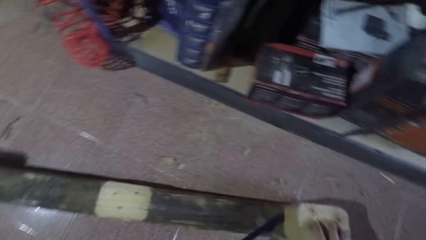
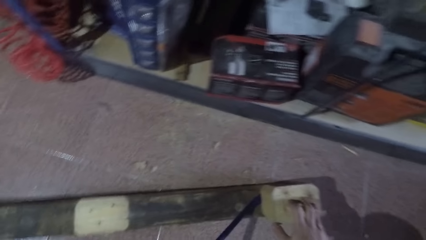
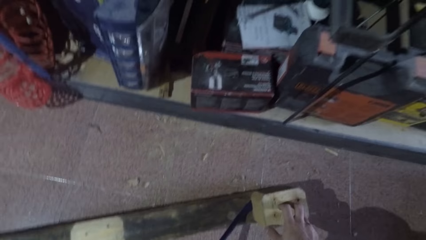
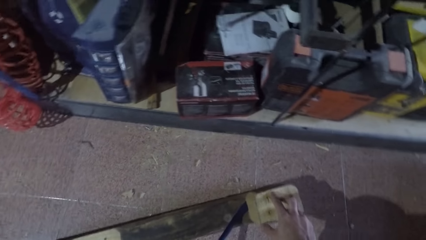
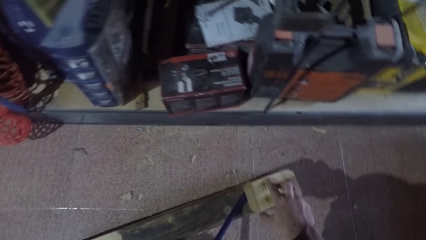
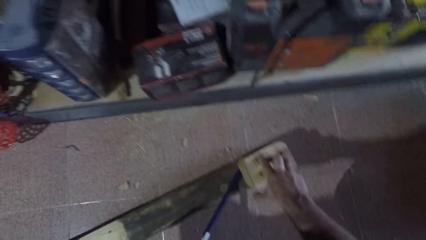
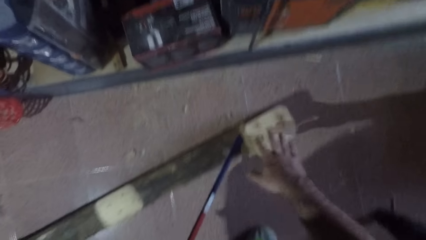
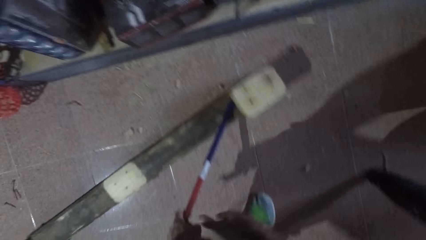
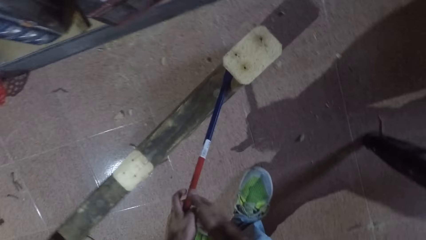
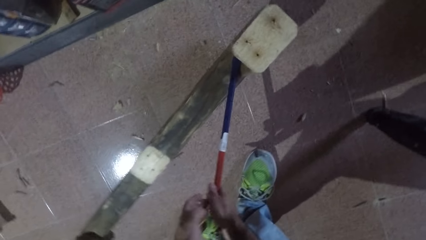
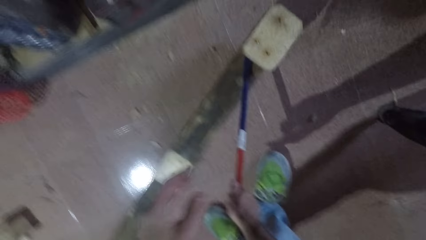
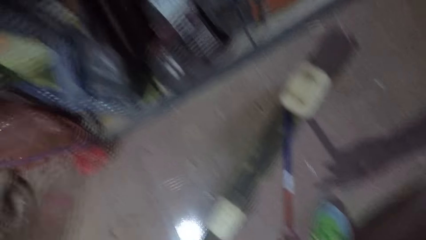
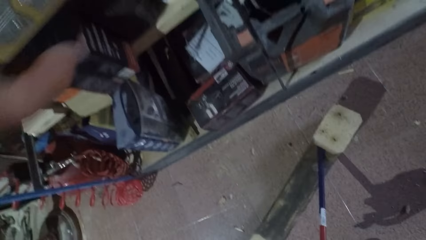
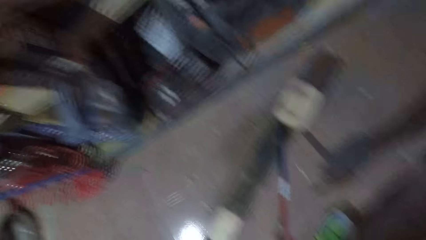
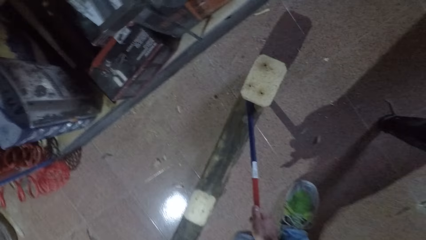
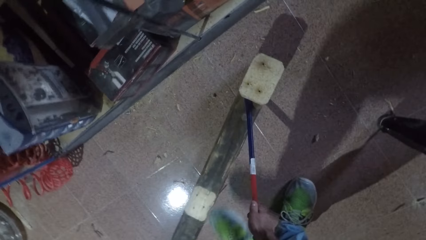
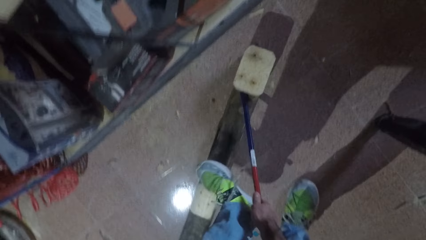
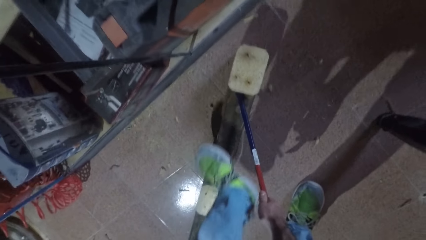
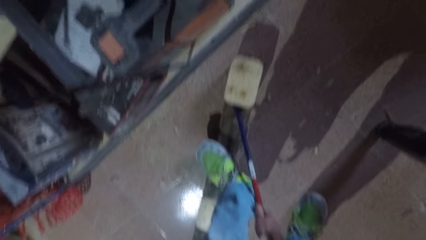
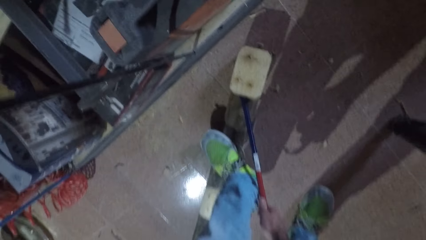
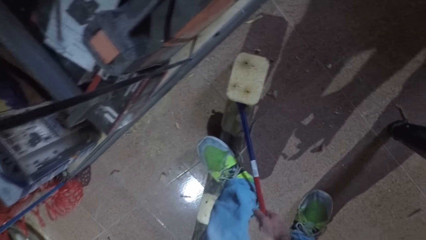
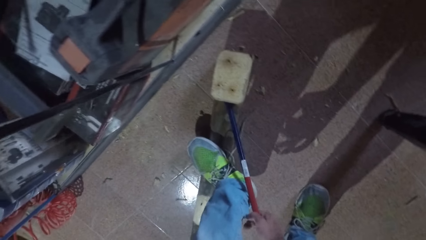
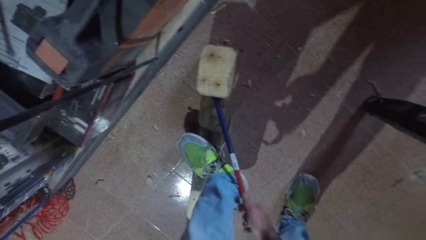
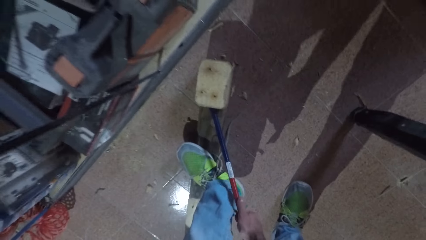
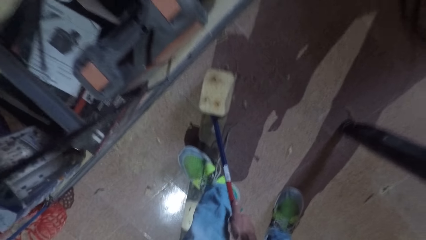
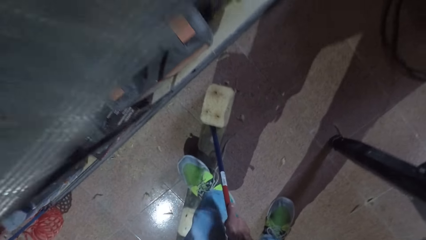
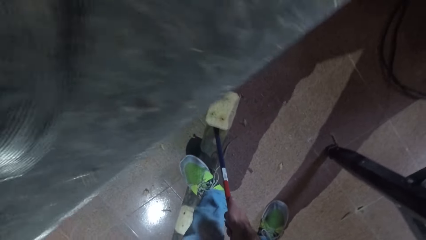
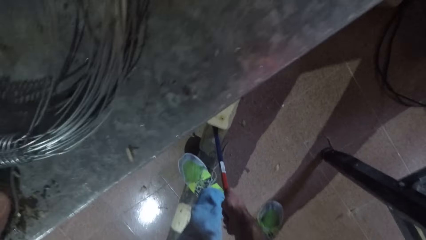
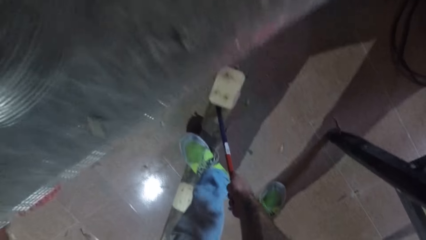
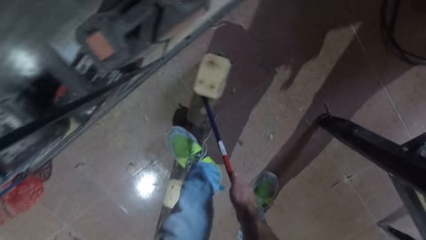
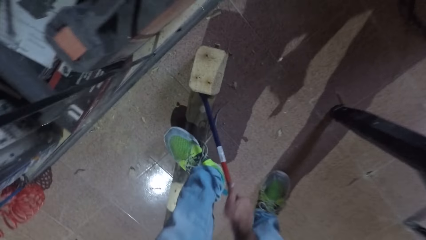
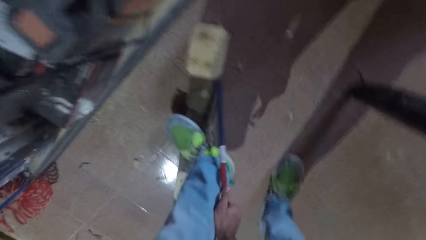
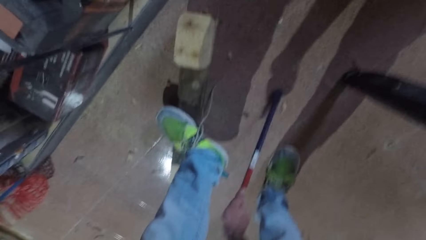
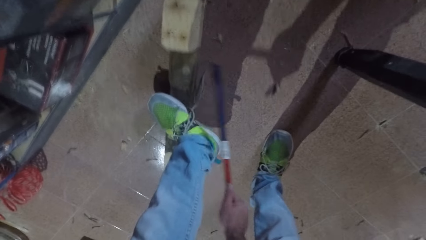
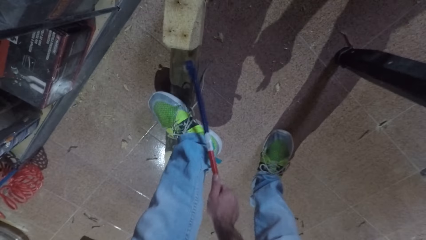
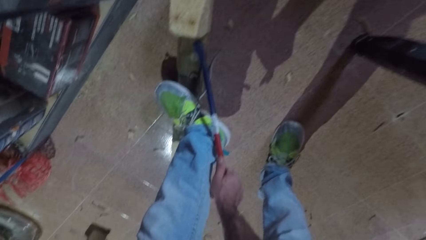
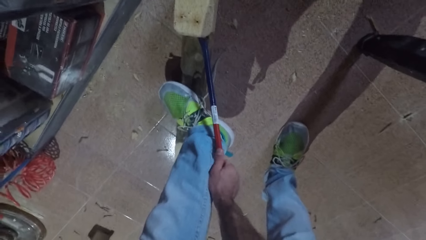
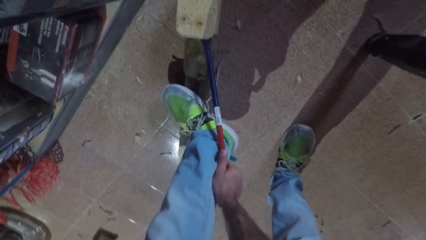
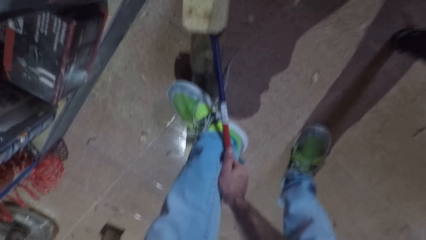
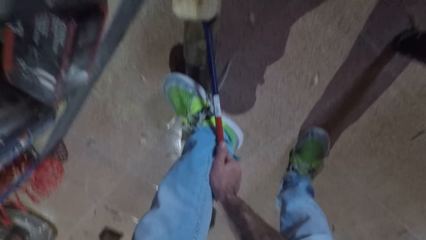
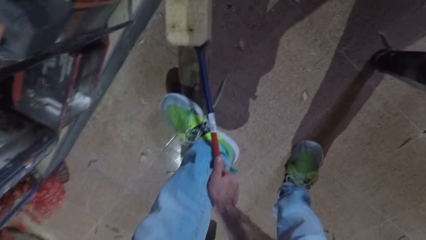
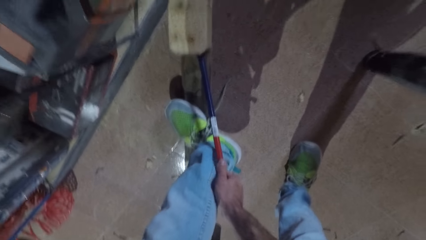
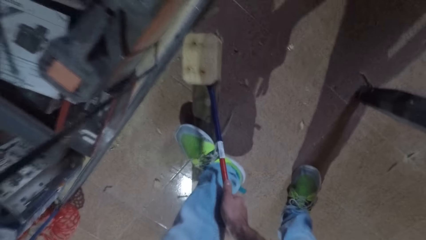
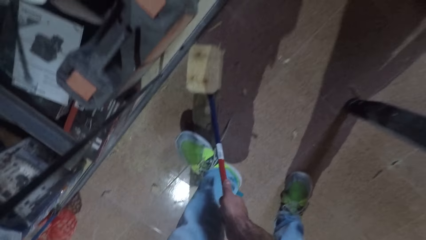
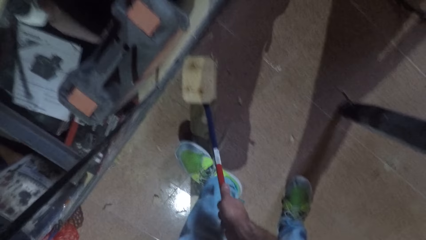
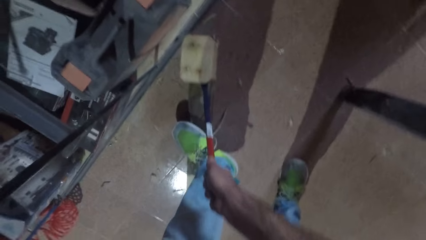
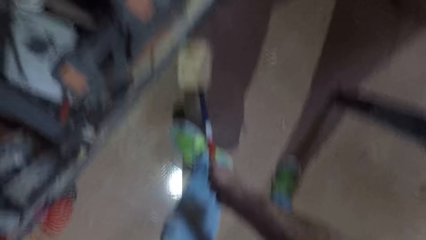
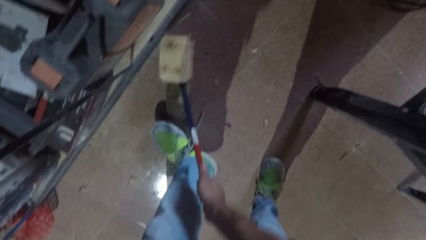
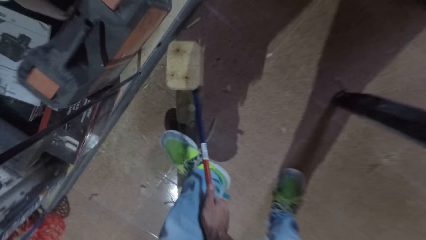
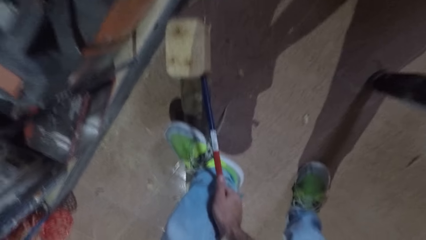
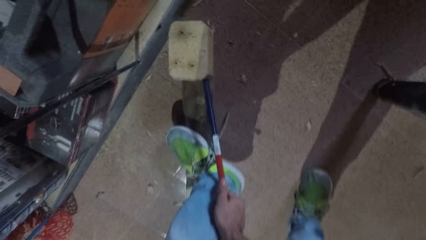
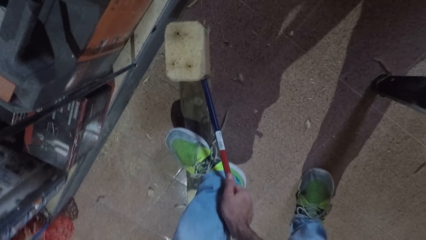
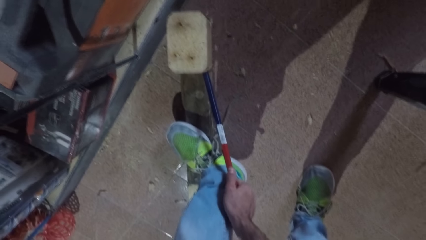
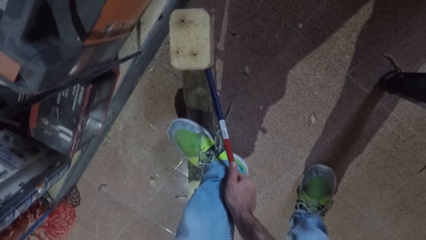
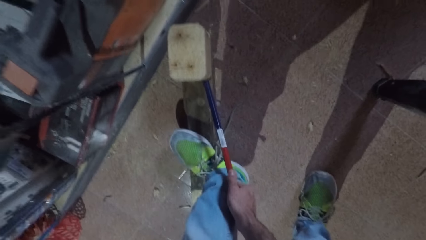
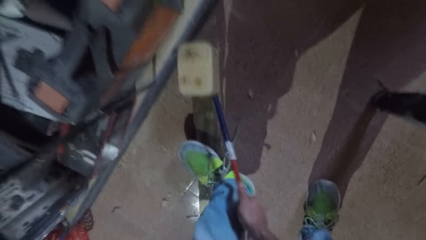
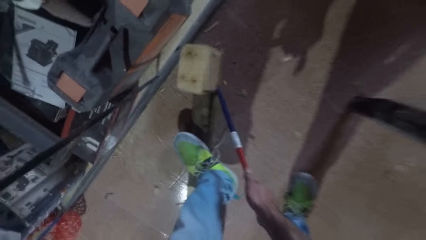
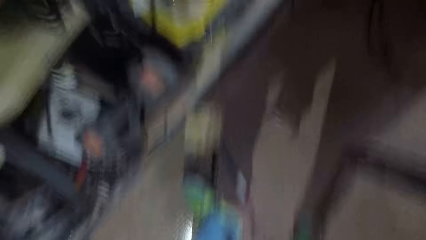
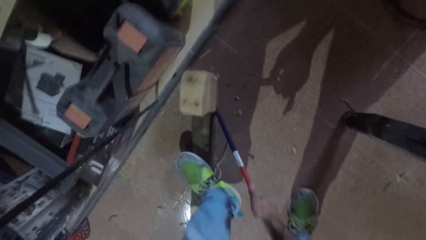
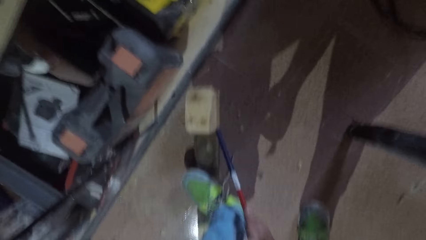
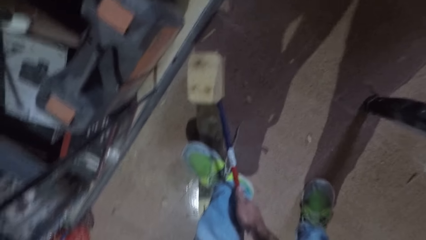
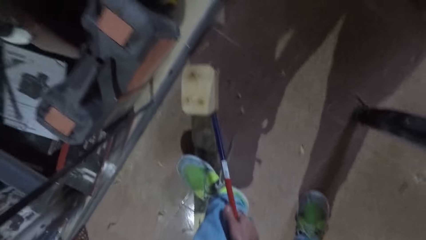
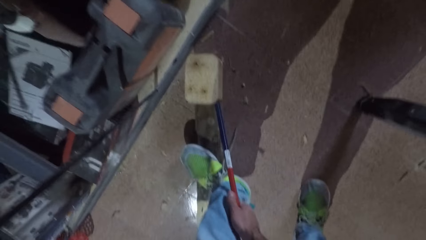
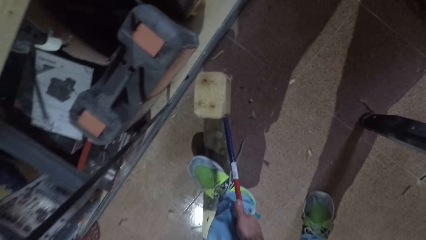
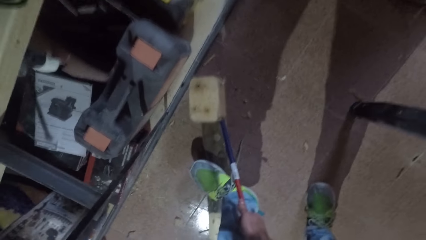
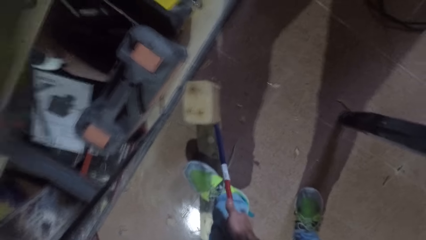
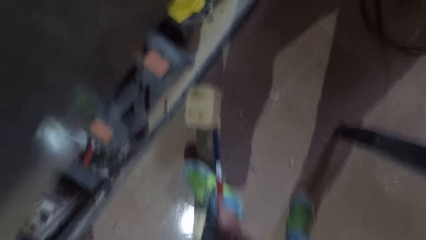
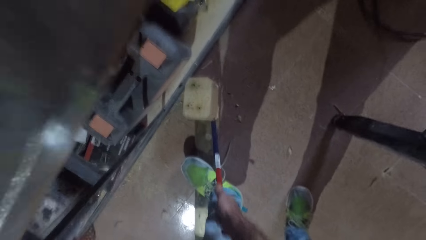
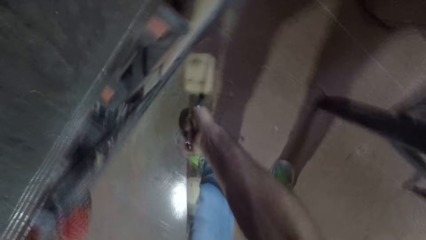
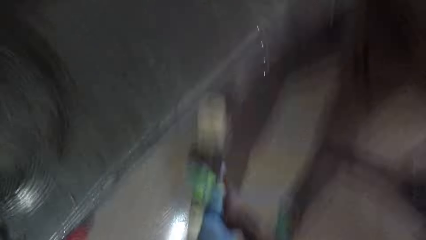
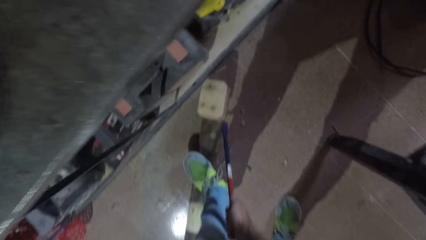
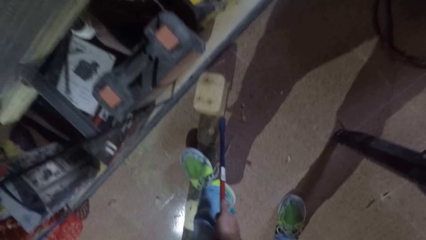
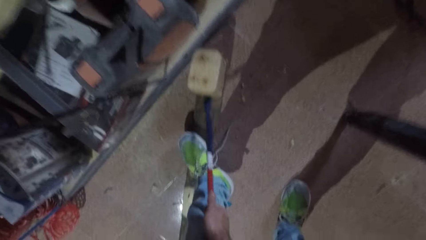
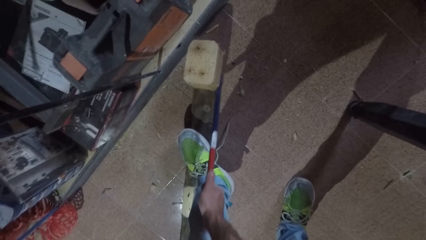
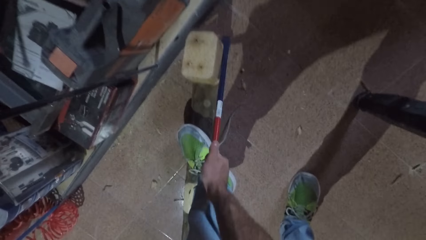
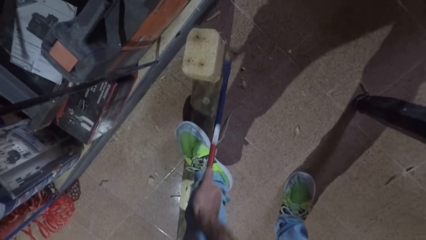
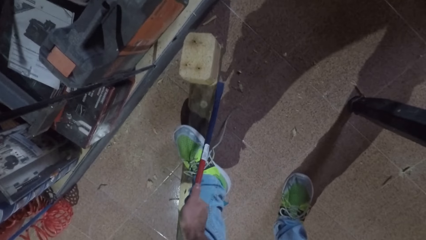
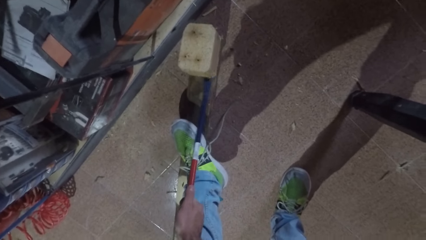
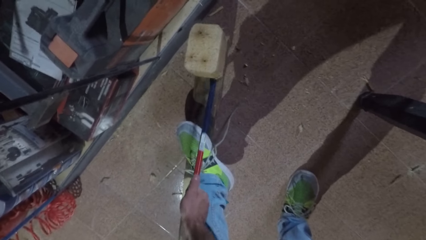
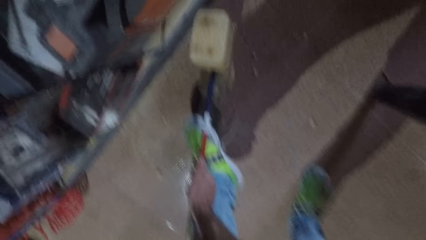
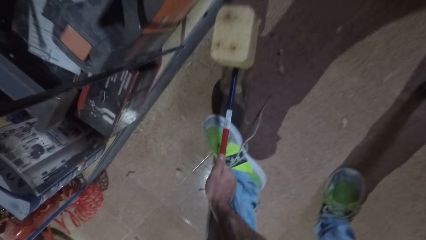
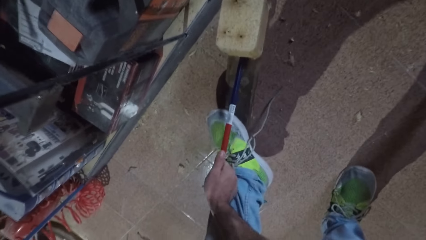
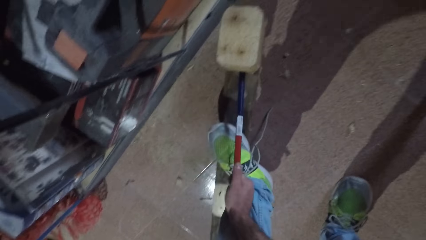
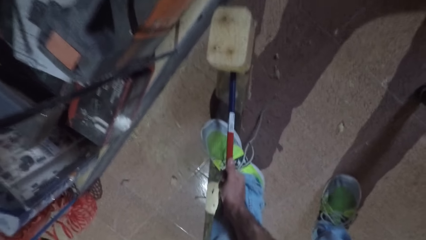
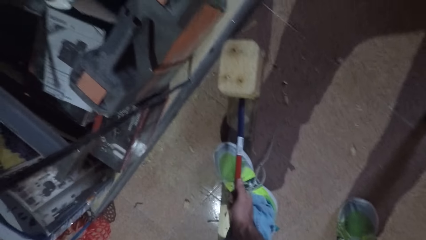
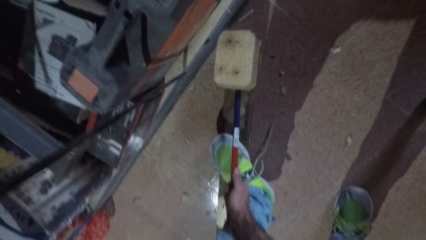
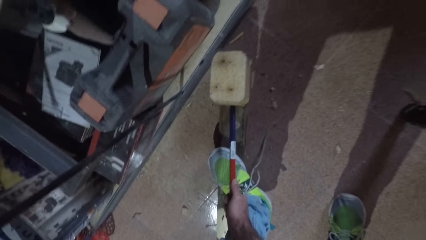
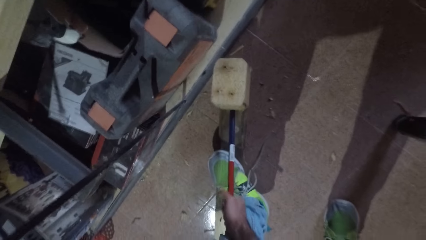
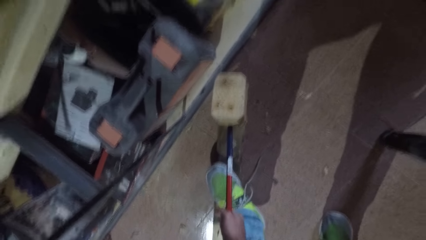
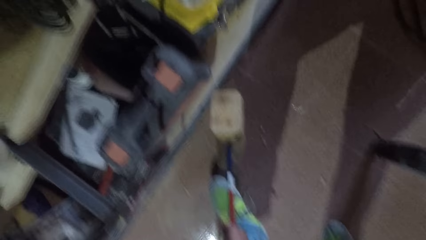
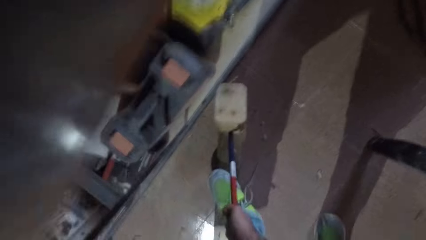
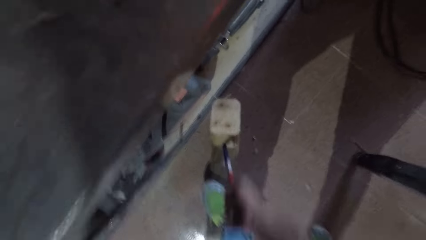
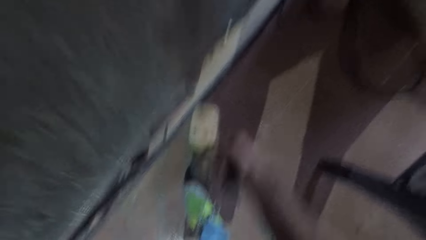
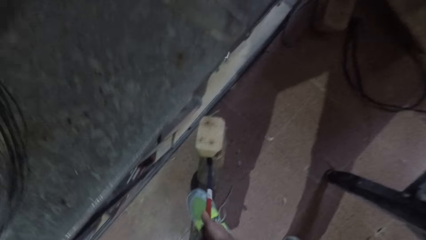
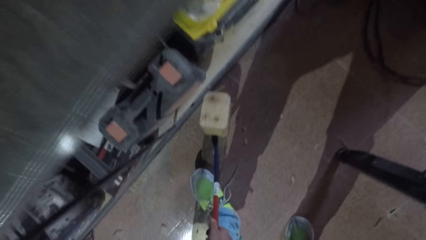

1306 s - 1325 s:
The camera wearer holds the pine block or wood cube. He releases the pine block. He holds the crowbar. He releases the crowbar with the left hand. He holds himself against the table. He places his left foot on the rectangular wood. He pulls out the wood cube from the rectangular wood with the crowbar. He stops plucking. He continues plucking.
